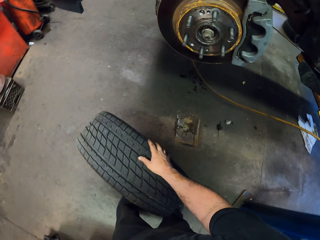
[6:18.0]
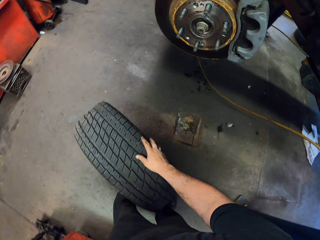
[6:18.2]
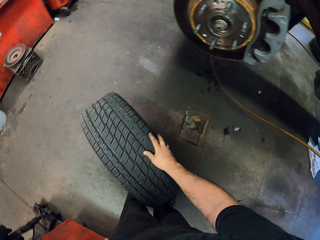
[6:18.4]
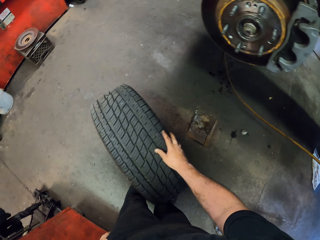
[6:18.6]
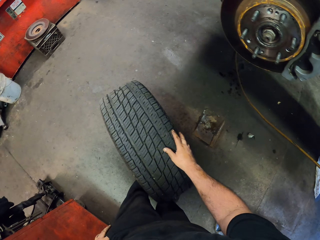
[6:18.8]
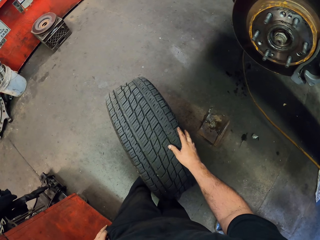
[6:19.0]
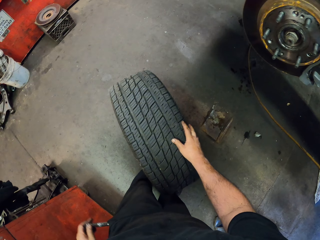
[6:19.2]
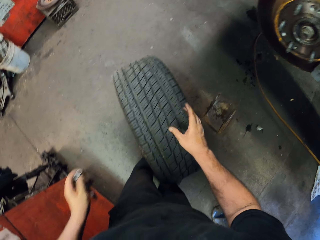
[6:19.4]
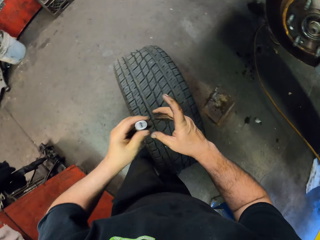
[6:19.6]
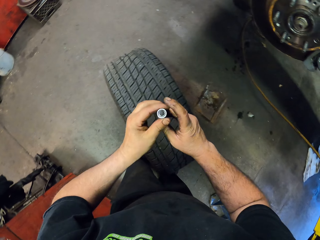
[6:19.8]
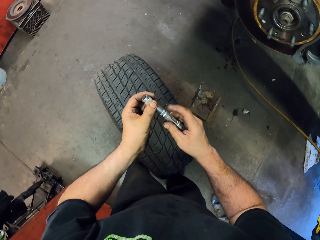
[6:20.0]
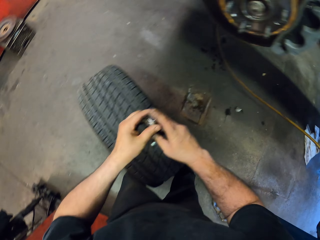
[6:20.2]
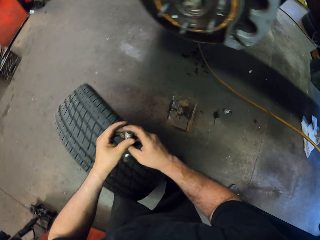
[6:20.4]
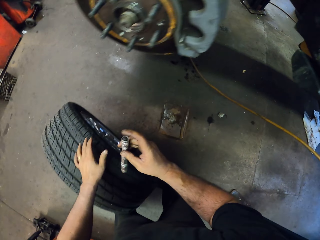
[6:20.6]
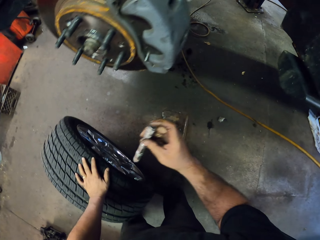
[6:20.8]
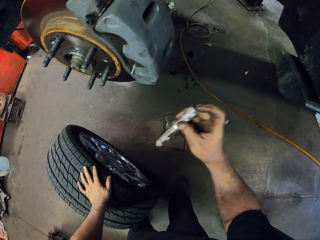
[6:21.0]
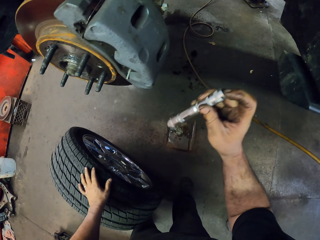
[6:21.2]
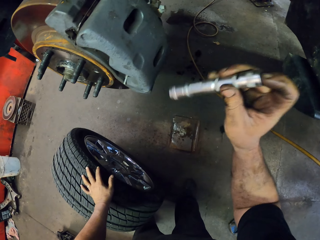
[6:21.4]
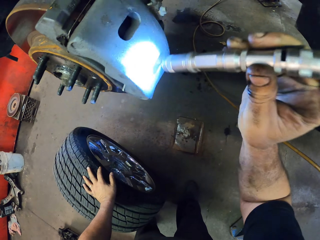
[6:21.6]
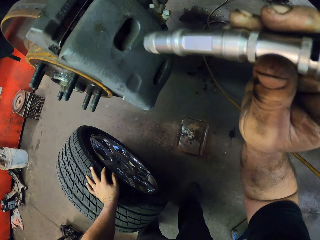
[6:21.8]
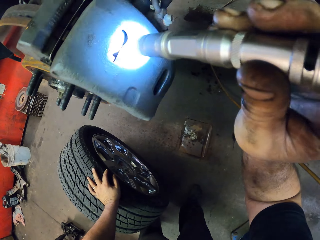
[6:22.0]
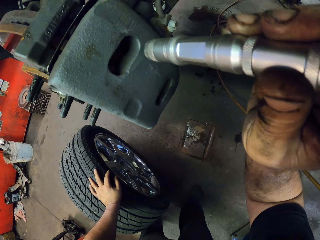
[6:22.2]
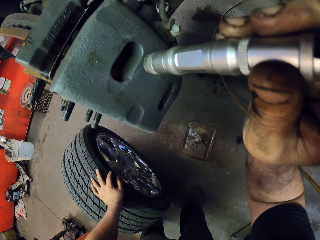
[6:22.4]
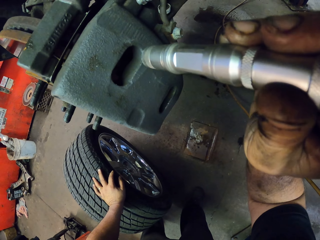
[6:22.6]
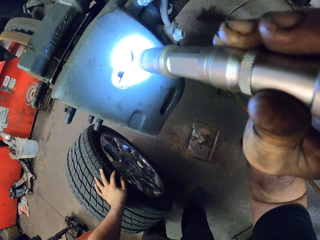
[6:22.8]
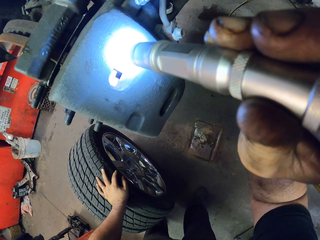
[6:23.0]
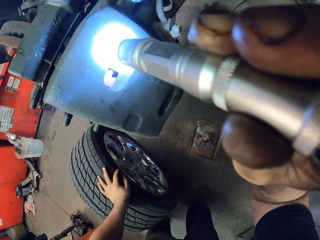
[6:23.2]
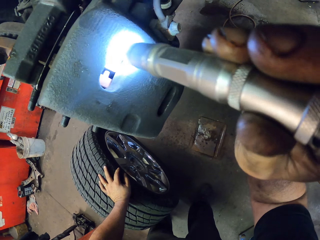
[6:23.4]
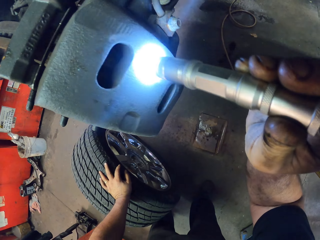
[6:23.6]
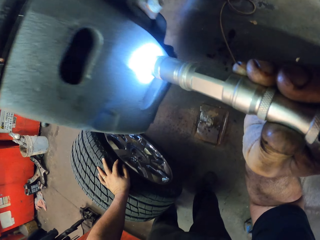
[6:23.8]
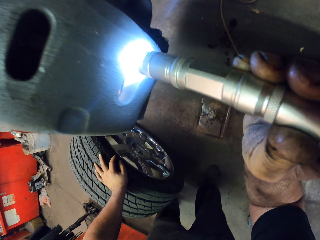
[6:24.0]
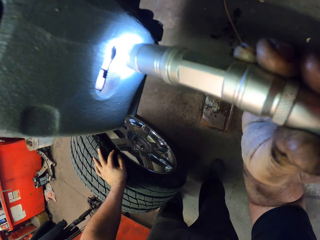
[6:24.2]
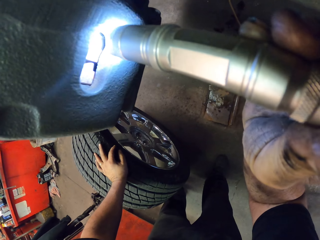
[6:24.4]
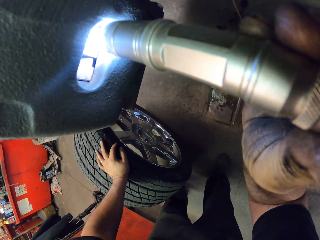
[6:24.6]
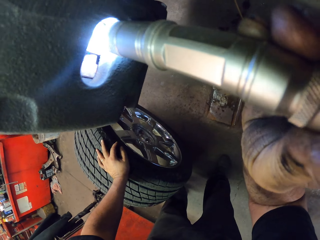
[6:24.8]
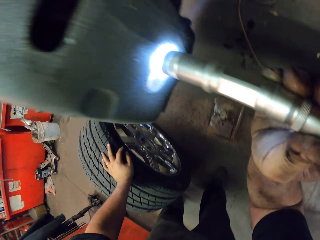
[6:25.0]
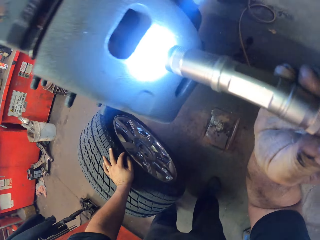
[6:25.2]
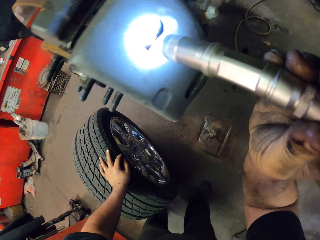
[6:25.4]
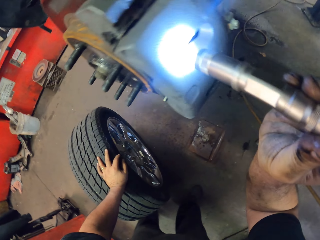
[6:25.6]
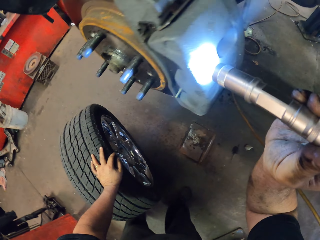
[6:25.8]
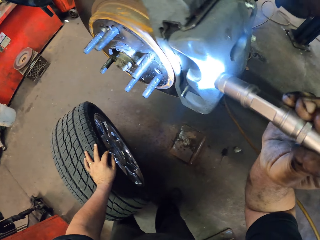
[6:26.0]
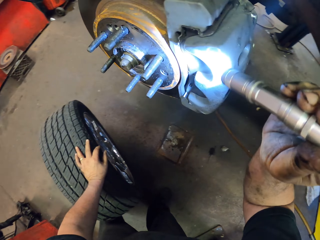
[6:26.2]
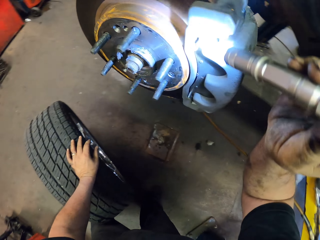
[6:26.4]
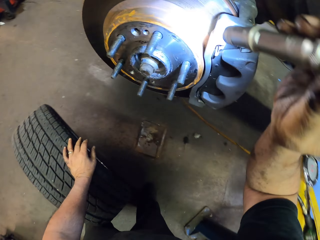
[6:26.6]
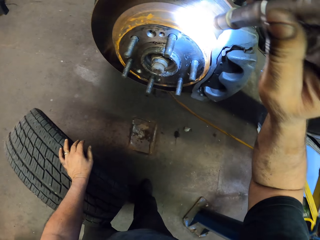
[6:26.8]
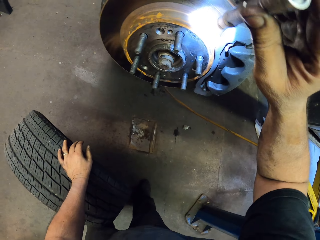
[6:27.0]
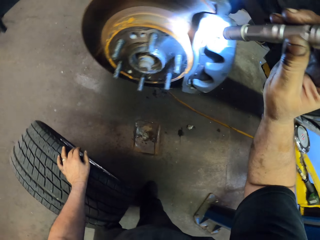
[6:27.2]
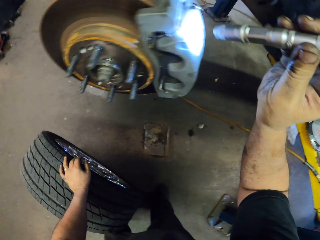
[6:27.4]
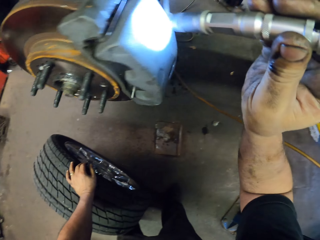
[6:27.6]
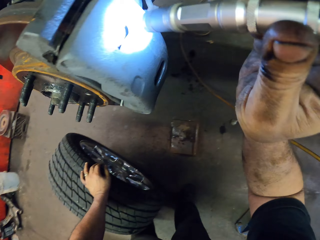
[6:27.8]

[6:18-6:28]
The camera wearer removes a torch from the pocket. They exchange the torch to the right hand. They turn on the torch. They look at the wheel car brake.

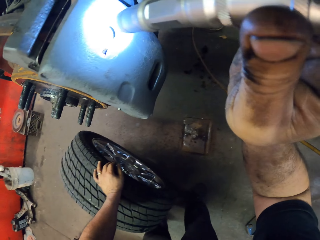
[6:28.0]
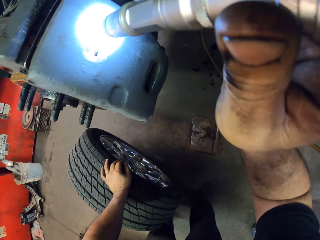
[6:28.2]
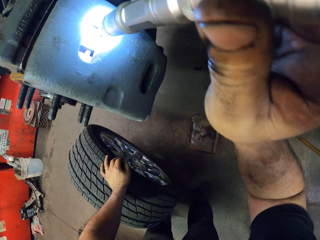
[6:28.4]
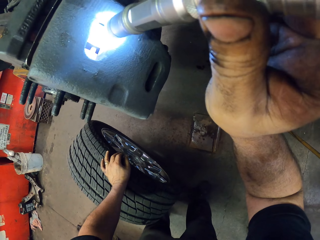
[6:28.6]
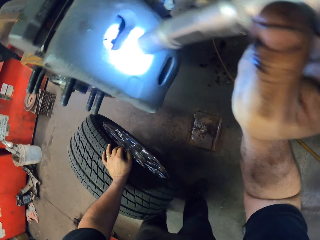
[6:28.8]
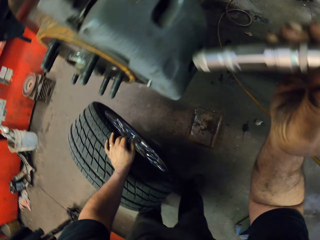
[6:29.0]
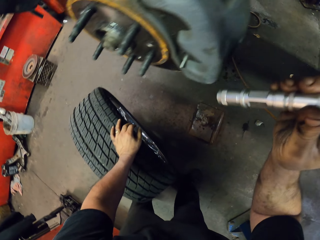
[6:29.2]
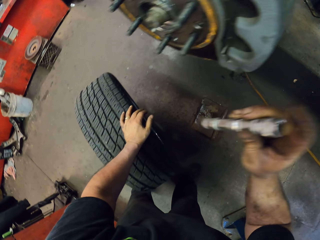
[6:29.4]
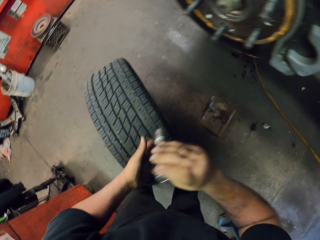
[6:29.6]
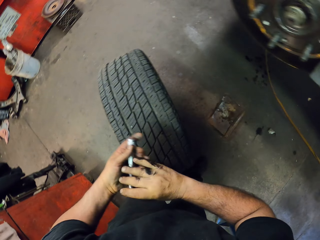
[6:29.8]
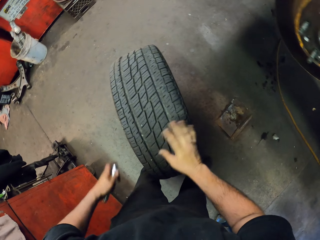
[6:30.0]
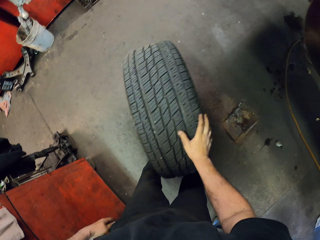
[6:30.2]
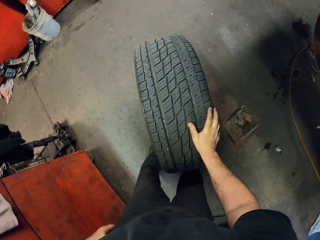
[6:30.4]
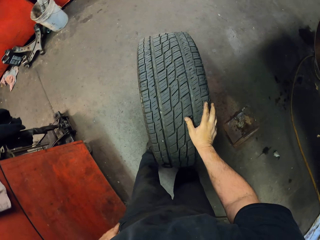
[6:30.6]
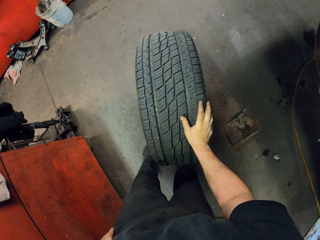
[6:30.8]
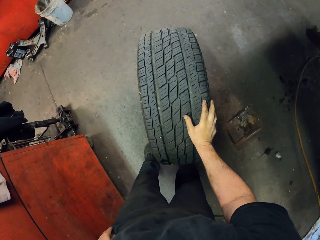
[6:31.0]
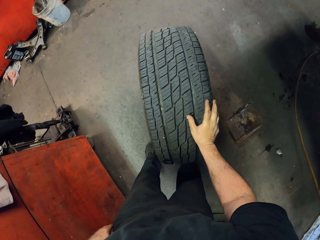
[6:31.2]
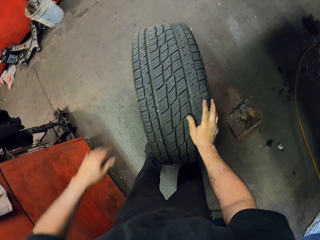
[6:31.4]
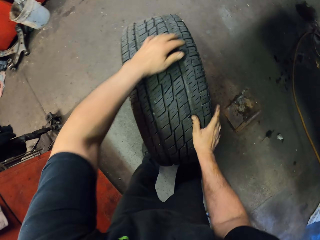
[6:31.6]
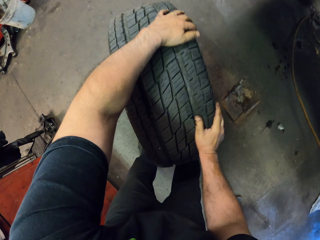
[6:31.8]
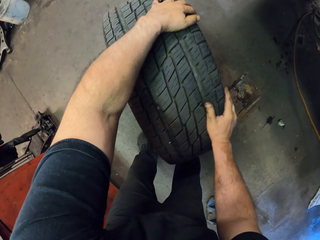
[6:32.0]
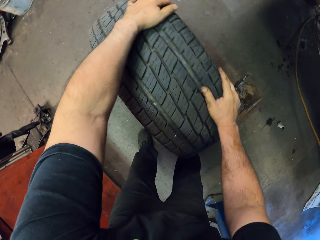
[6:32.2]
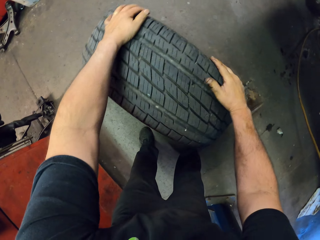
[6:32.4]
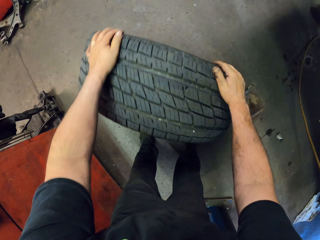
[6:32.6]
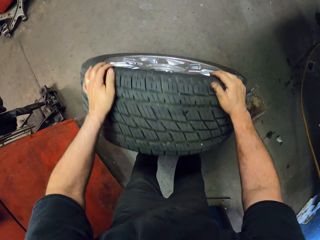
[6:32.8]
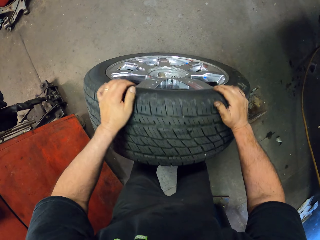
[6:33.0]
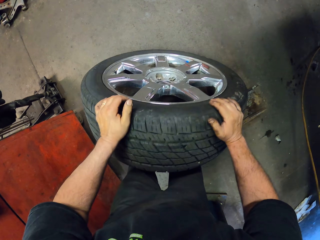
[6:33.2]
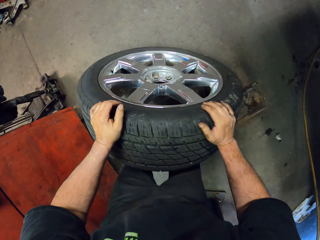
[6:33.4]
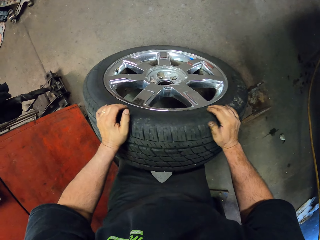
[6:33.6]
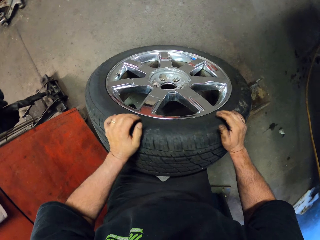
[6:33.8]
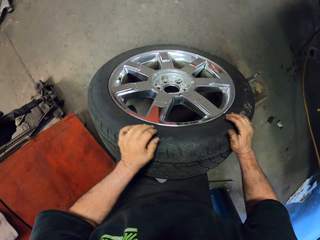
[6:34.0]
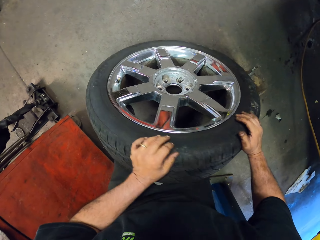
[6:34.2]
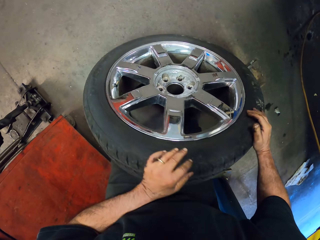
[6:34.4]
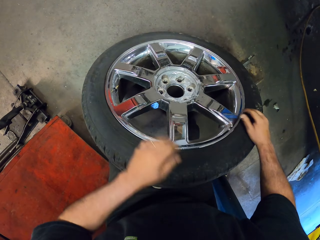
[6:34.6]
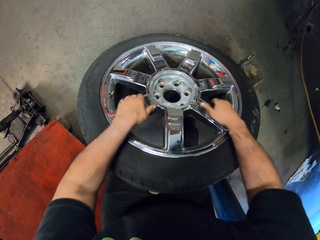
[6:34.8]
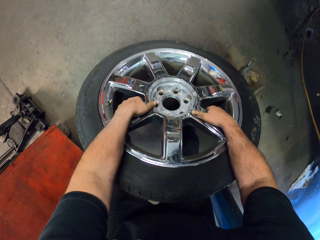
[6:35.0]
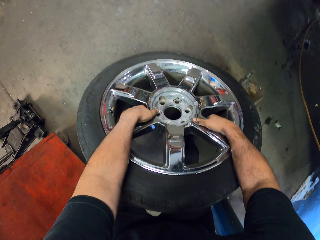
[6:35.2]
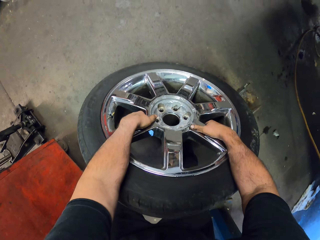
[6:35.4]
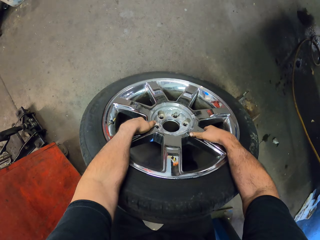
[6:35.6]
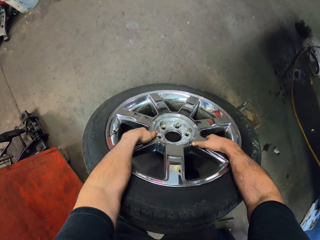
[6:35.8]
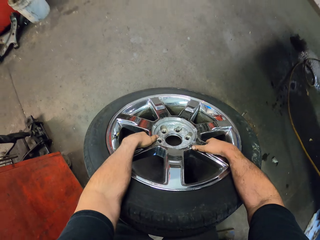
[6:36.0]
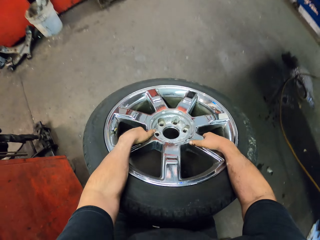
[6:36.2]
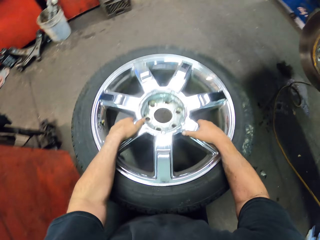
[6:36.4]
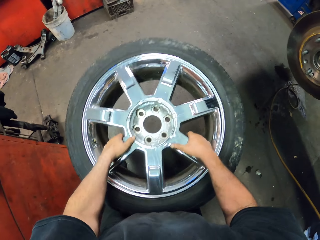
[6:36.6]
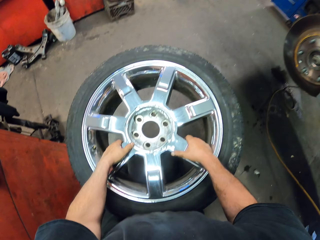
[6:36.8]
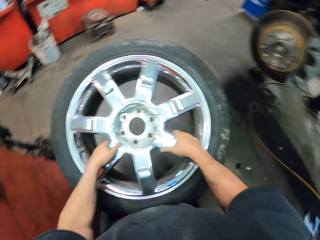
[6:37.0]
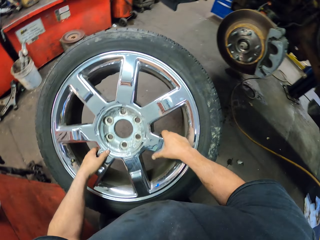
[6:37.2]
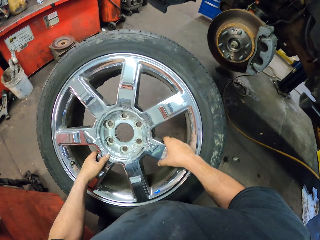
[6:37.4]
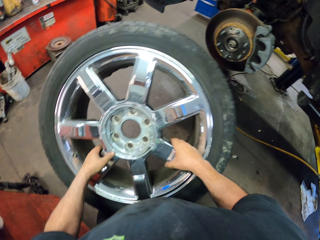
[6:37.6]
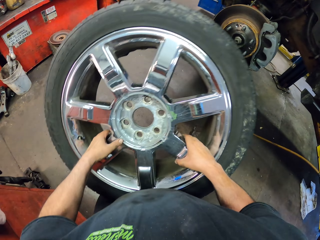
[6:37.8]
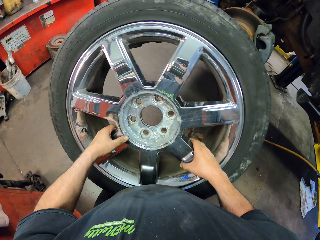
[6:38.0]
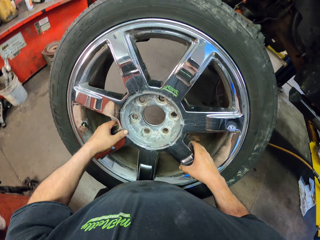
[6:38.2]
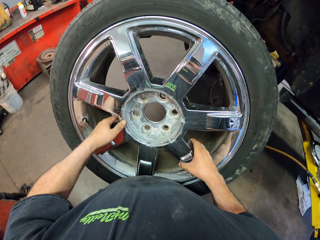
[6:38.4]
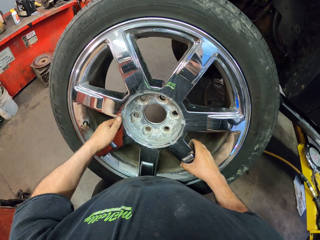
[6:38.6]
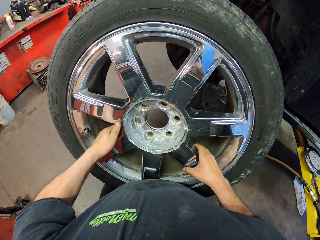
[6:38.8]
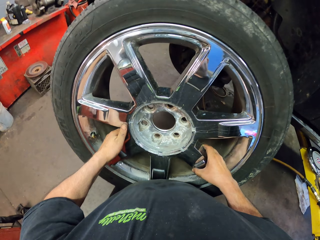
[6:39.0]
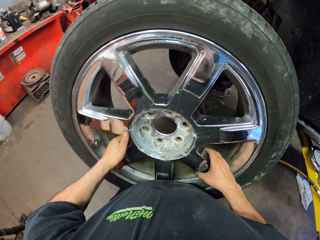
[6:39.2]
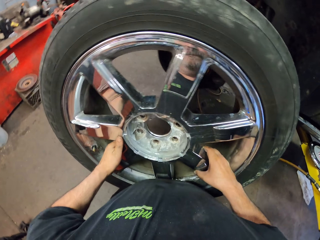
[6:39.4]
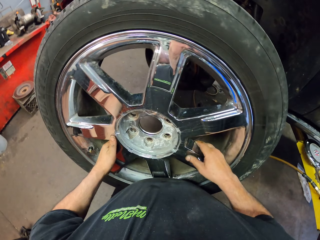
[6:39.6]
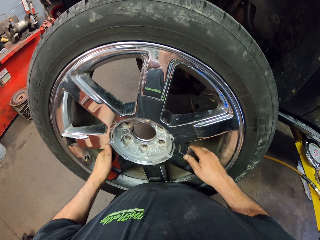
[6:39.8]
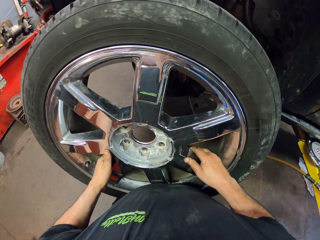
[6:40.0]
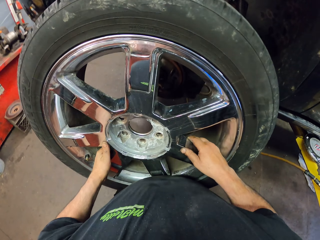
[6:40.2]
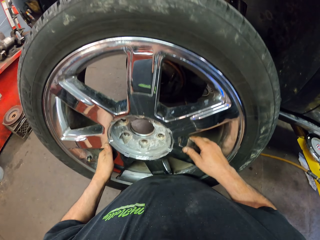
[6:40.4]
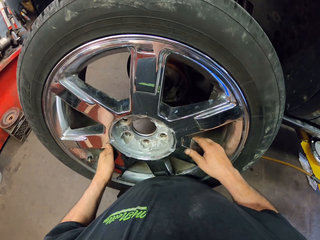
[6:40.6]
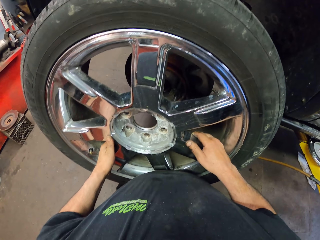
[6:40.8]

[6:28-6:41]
The camera wearer puts the torch in the pocket. They pick the wheel from the floor.
